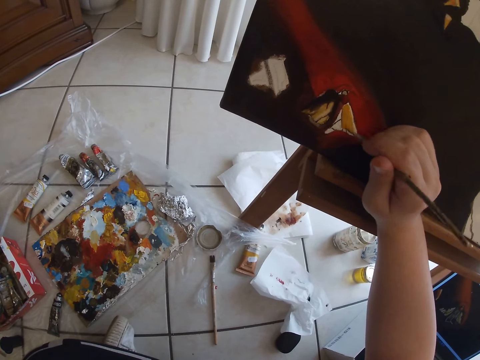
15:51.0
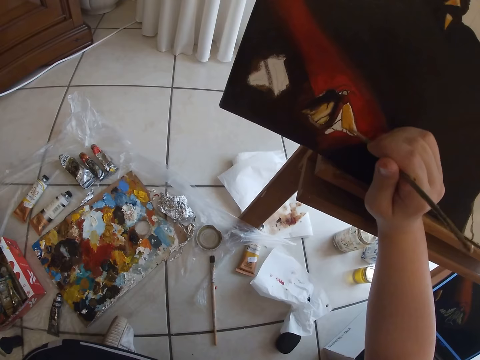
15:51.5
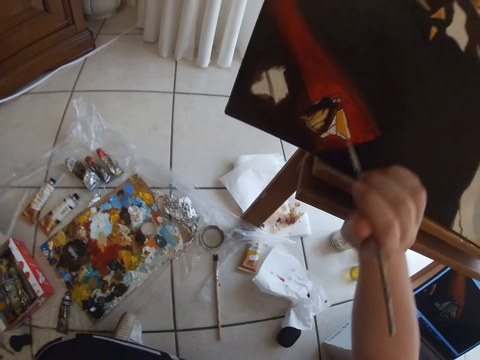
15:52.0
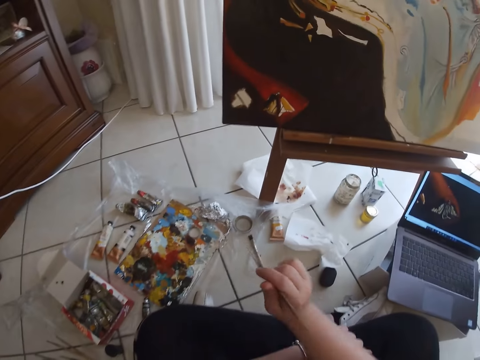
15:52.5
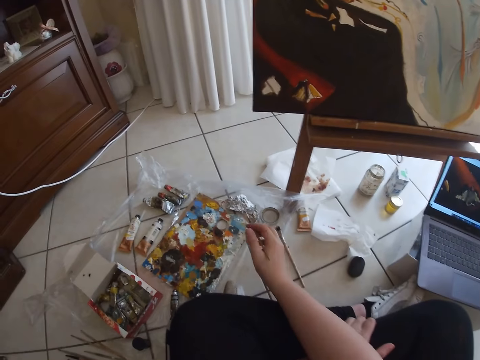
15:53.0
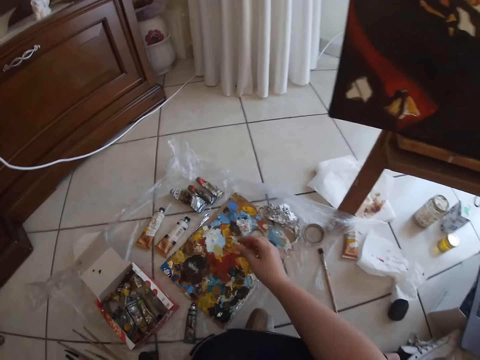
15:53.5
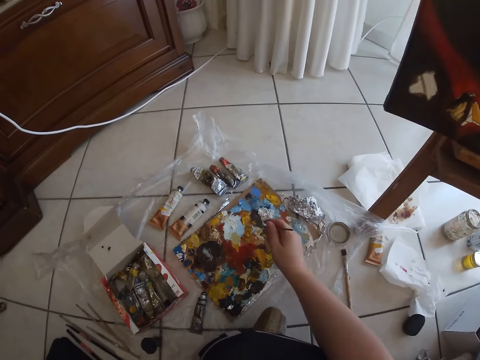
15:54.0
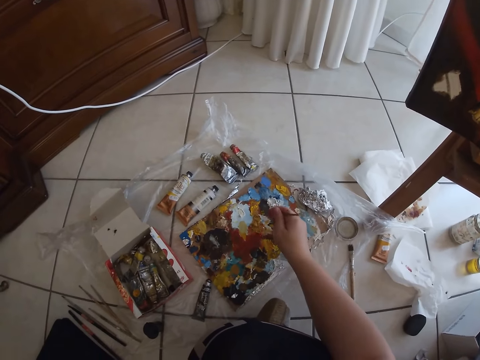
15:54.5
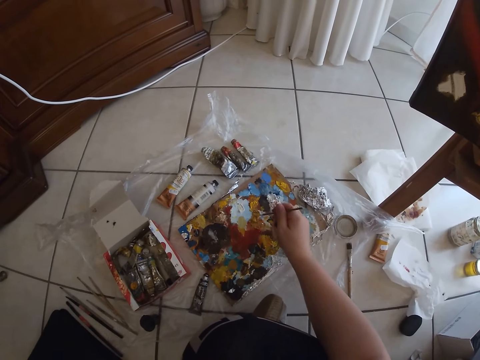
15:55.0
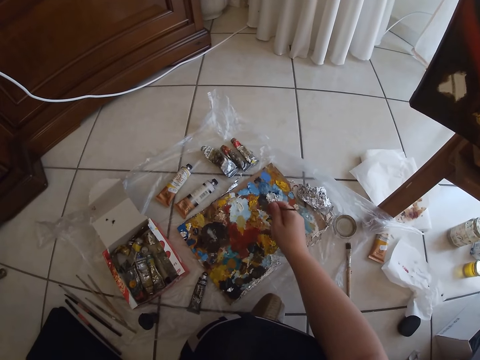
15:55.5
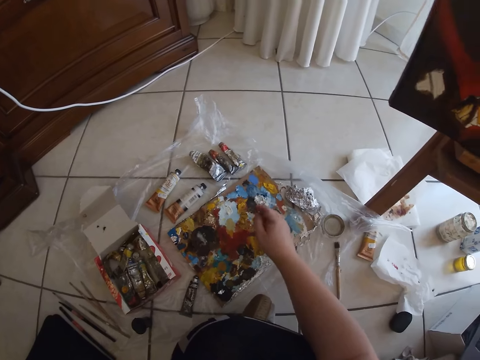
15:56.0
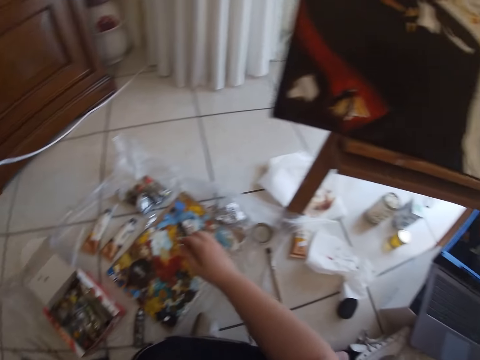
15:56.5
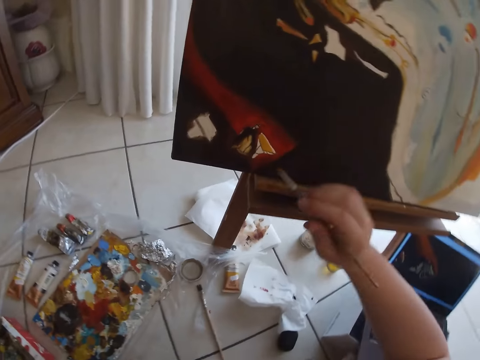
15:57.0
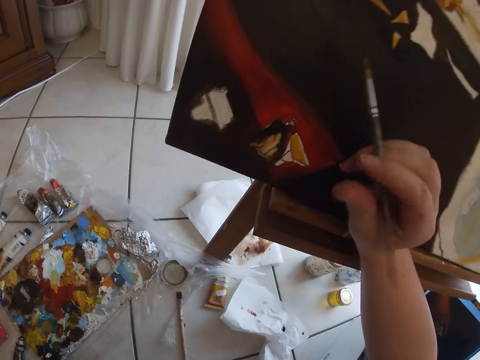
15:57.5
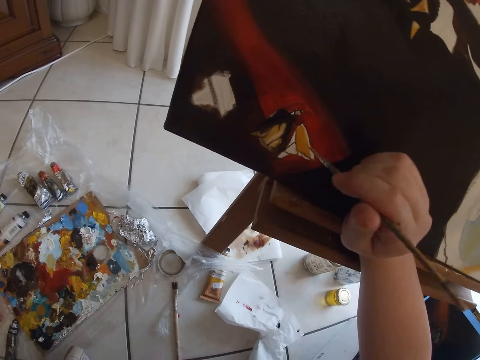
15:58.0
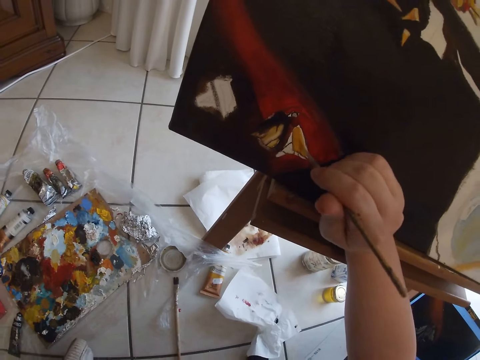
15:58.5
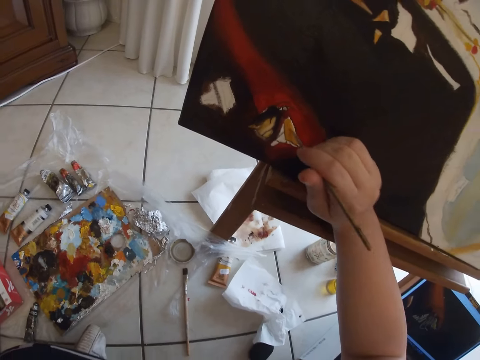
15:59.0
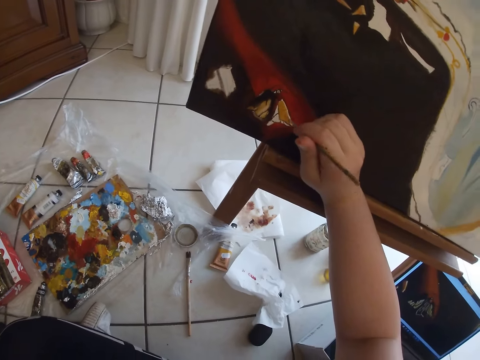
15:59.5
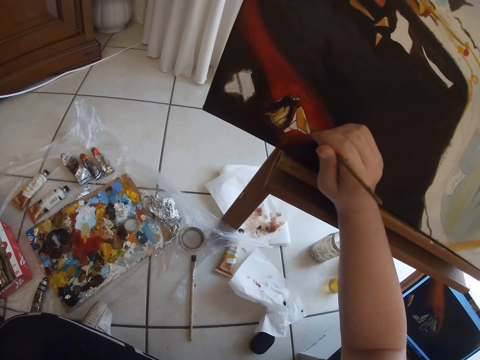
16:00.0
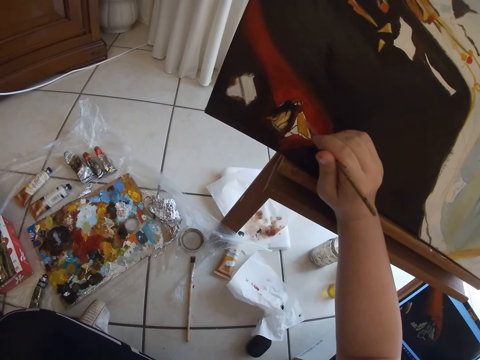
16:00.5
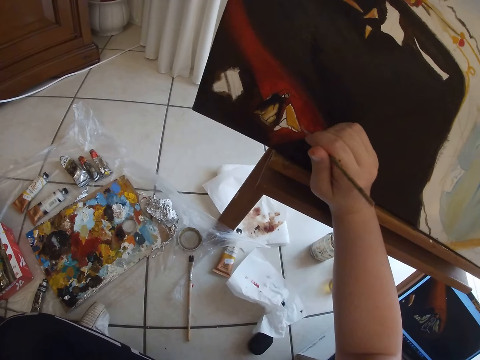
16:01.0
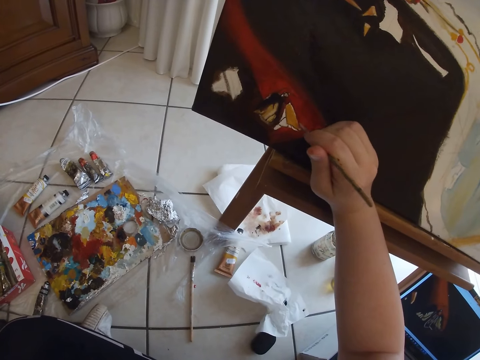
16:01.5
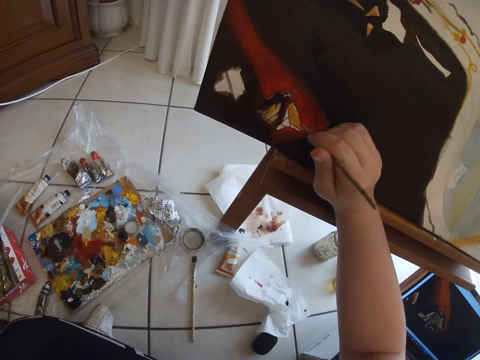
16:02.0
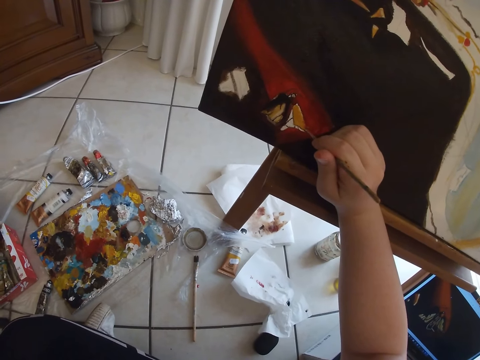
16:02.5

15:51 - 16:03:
The camera wearer removes her hand from the canvas. She dabs at some paint on the palette on the floor with the paintbrush in her right hand. She paints on the canvas with the paintbrush in her right hand.

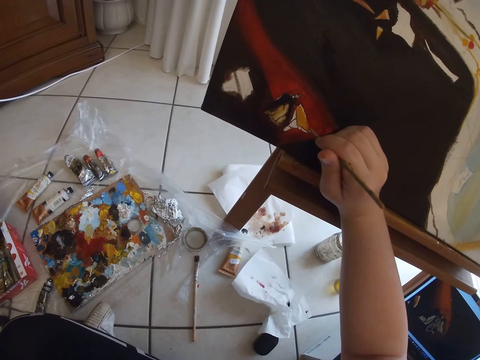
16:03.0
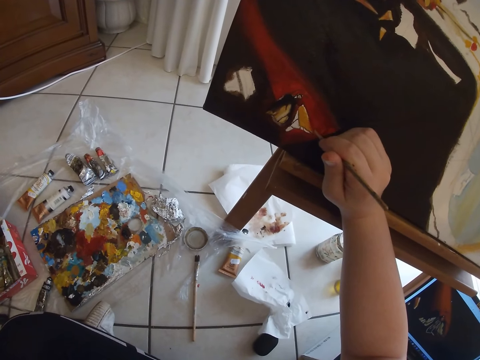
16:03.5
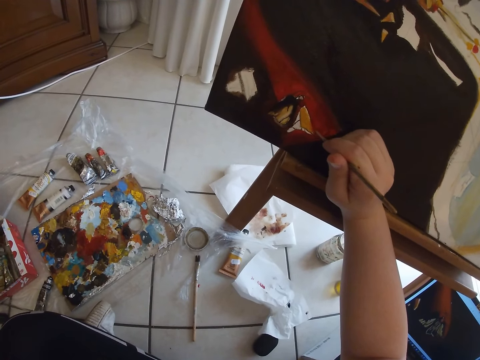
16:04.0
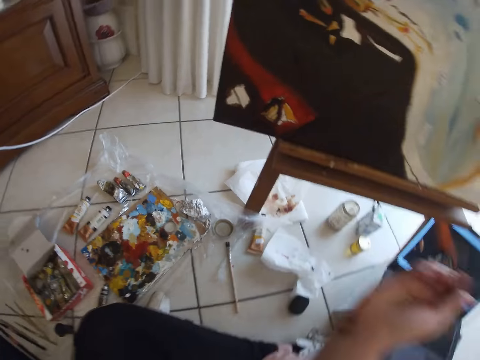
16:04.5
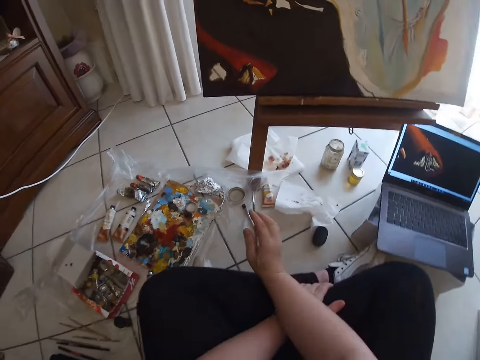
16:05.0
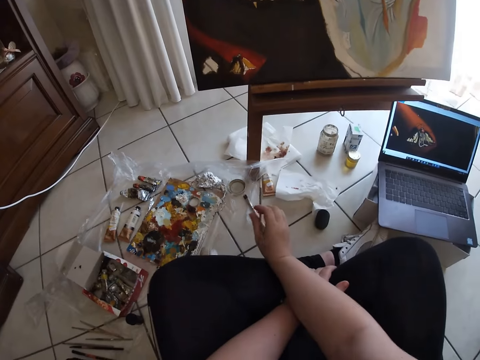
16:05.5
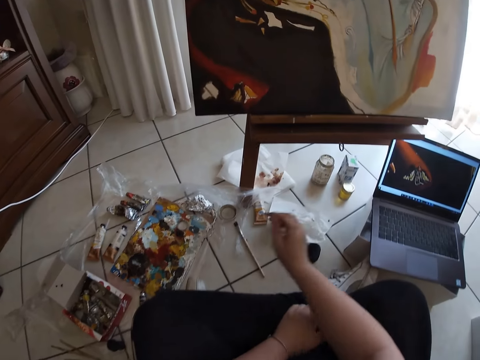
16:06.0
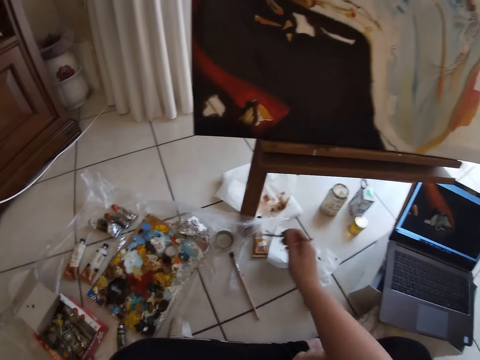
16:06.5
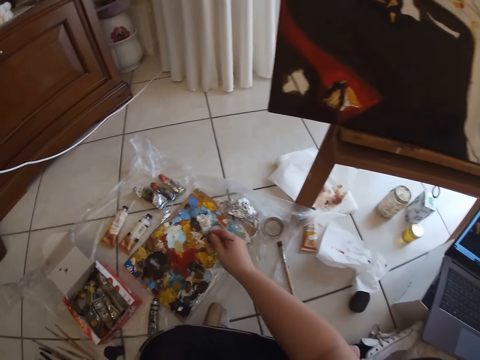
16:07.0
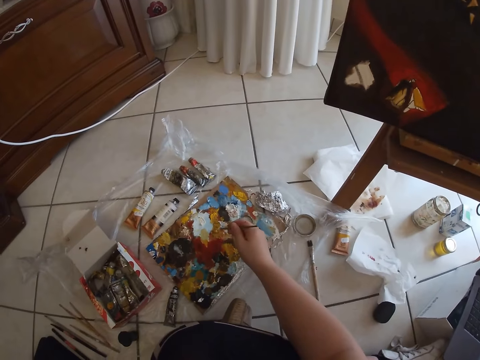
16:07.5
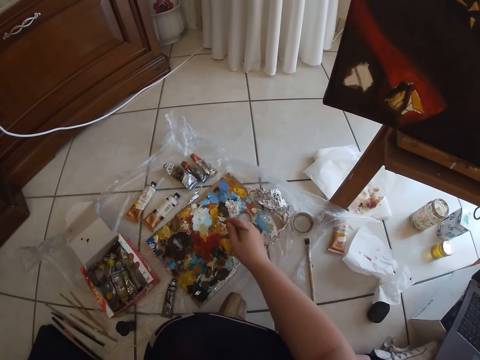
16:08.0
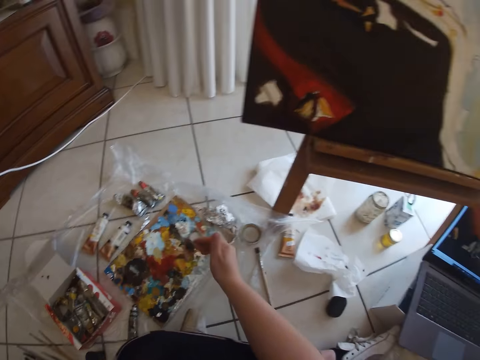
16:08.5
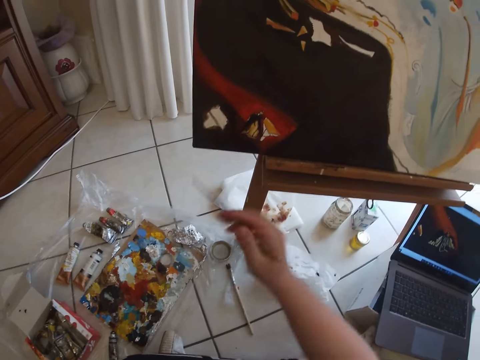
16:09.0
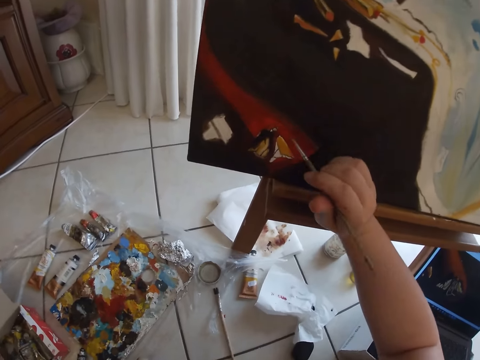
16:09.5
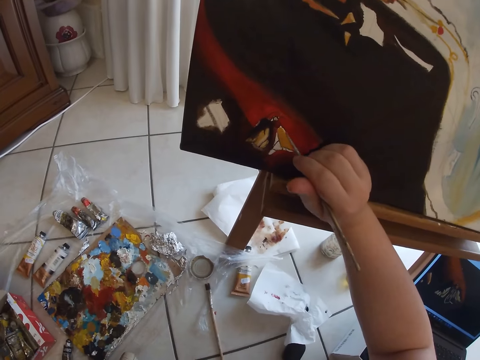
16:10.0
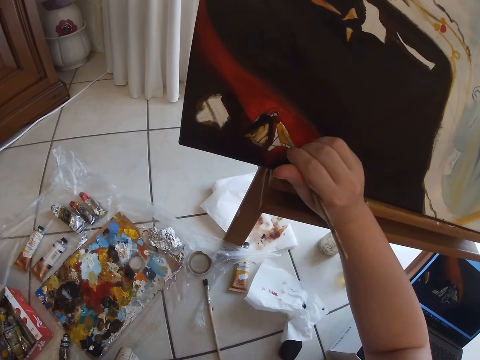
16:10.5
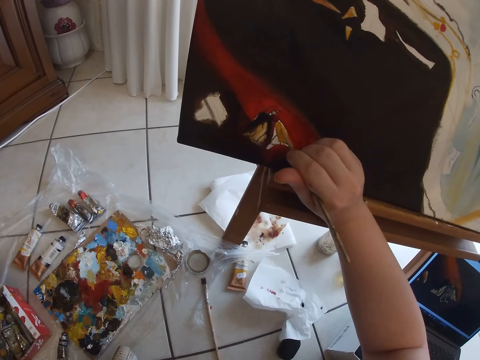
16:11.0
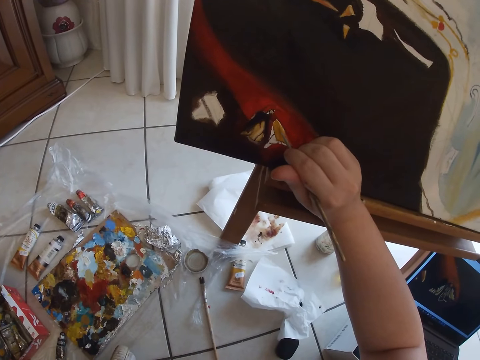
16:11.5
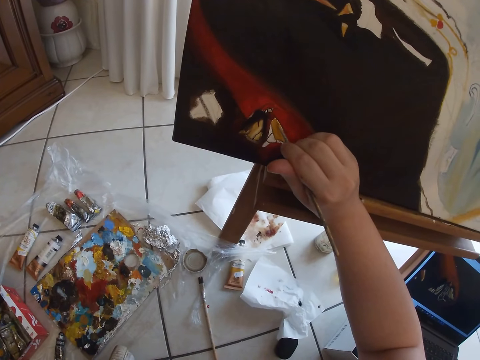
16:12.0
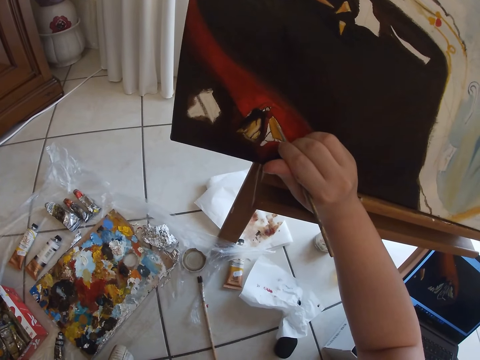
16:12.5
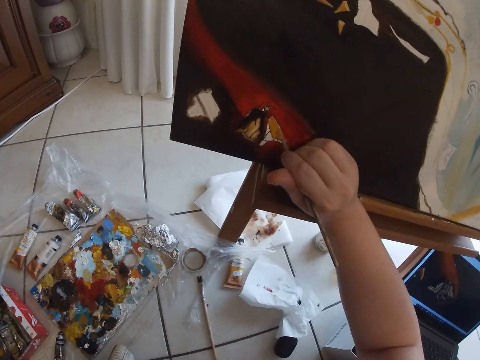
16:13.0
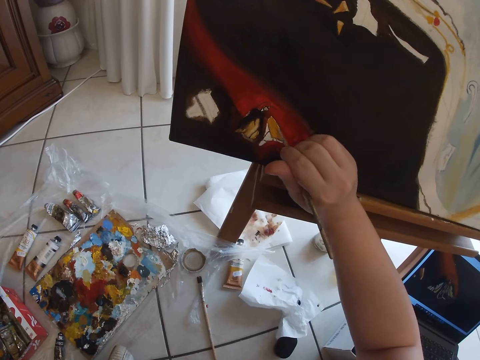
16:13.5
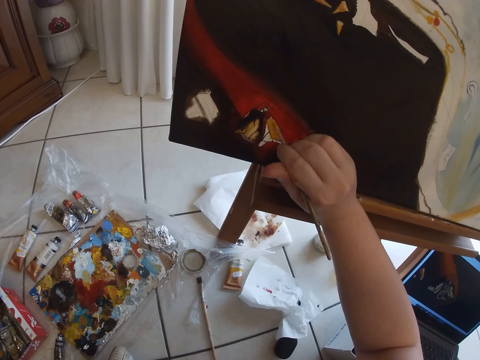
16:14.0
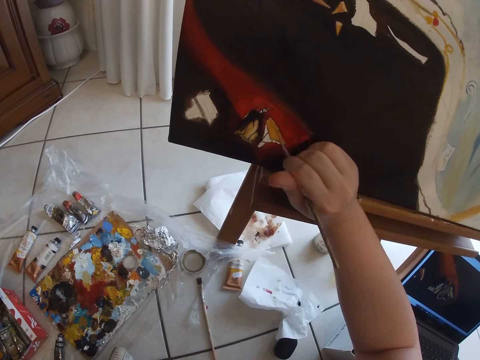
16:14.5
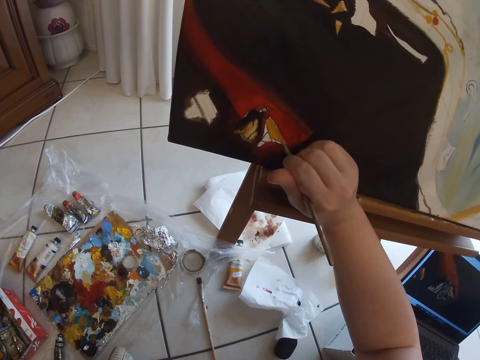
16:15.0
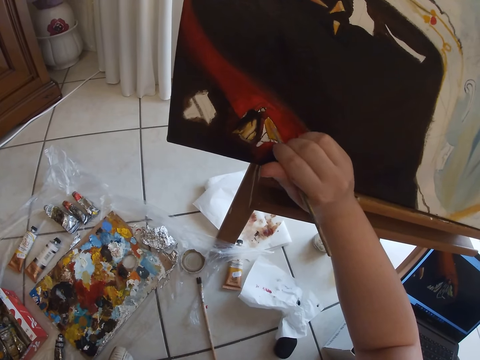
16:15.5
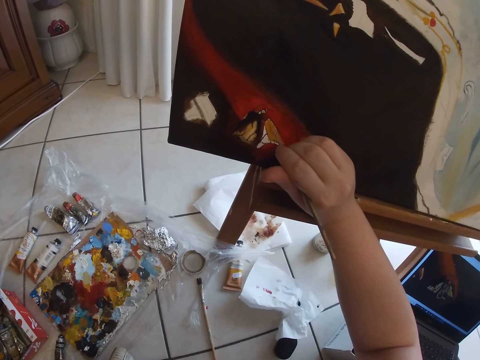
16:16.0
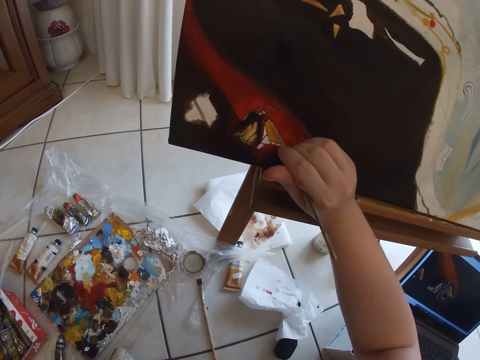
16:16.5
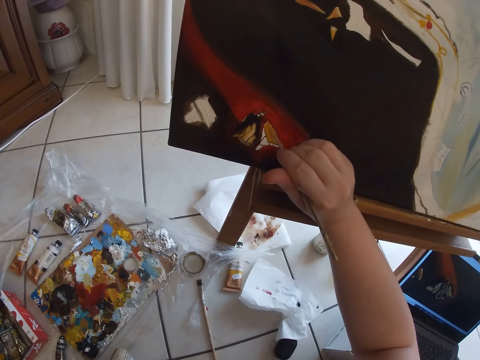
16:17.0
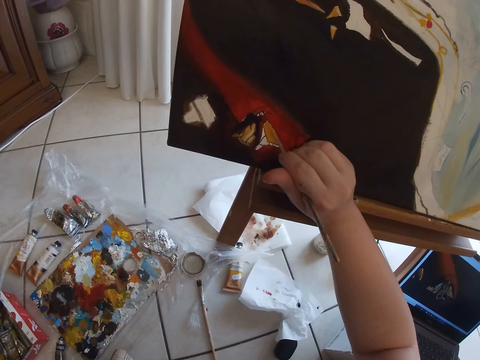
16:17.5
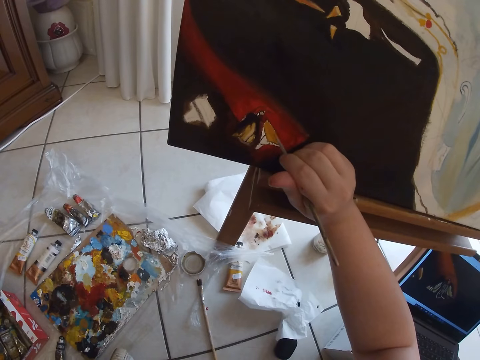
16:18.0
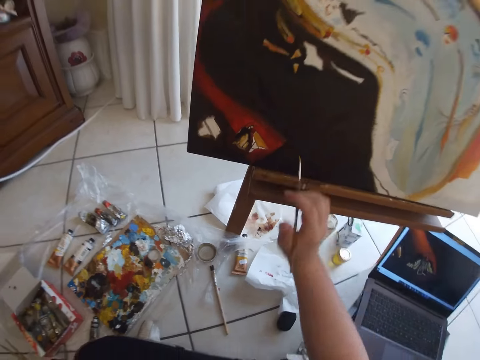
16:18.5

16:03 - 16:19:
The camera wearer removes the paintbrush in her right hand from the canvas to her lap. She dabs at some paint on the palette on the floor with the paintbrush in her right hand. She paints on the canvas with the paintbrush in her right hand.
